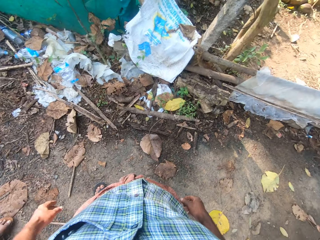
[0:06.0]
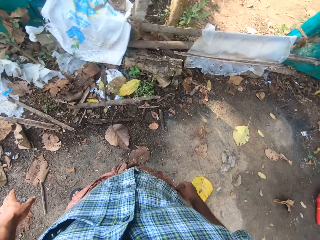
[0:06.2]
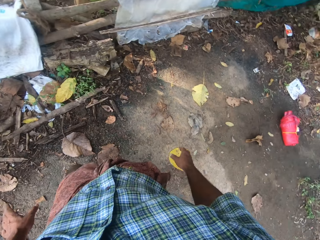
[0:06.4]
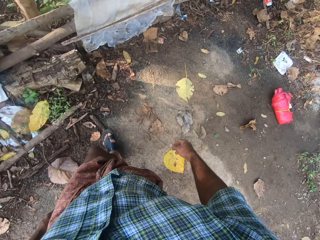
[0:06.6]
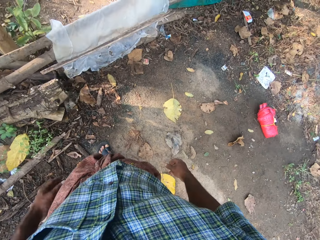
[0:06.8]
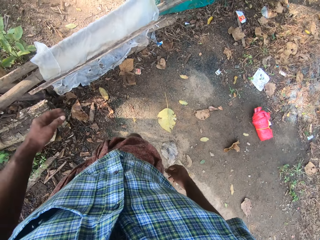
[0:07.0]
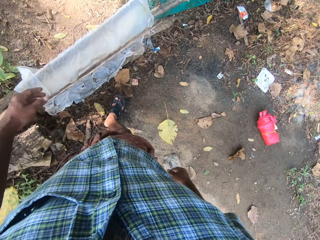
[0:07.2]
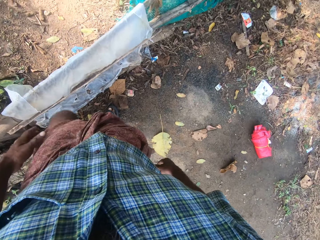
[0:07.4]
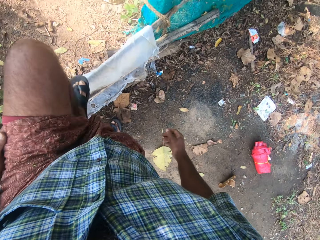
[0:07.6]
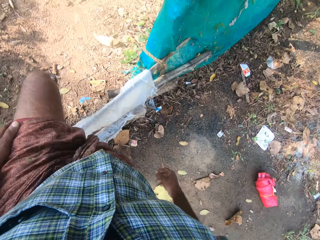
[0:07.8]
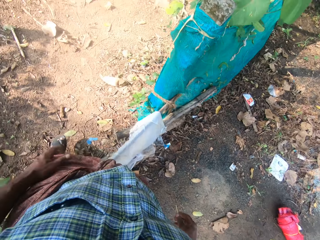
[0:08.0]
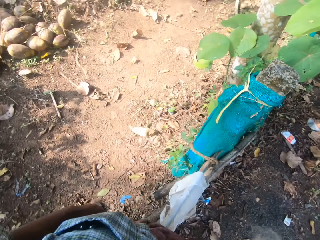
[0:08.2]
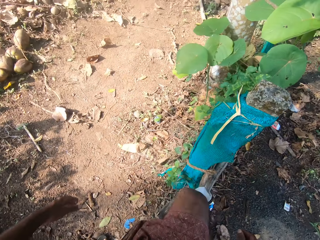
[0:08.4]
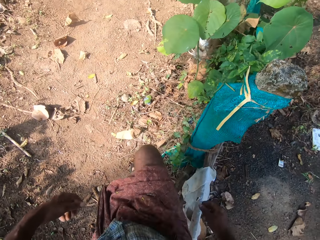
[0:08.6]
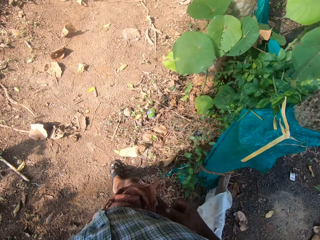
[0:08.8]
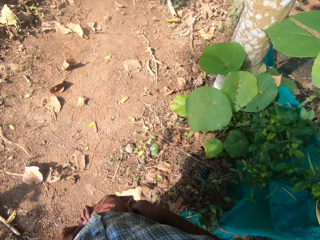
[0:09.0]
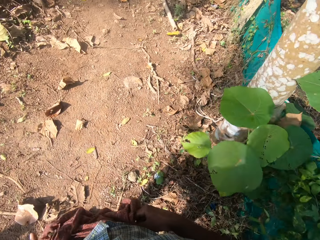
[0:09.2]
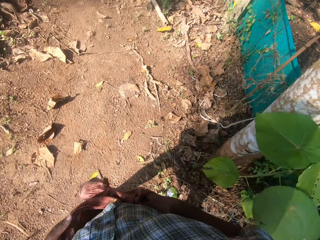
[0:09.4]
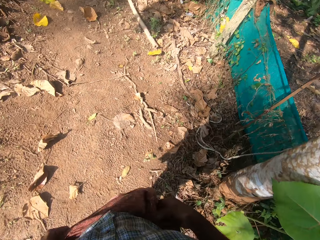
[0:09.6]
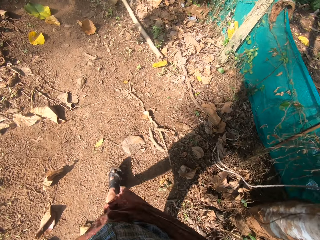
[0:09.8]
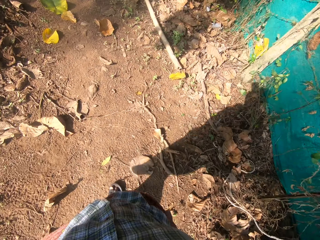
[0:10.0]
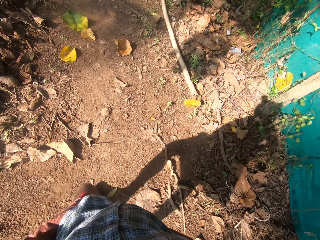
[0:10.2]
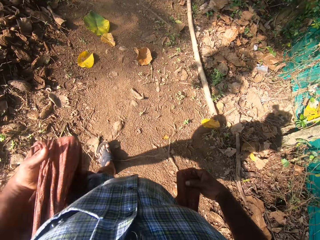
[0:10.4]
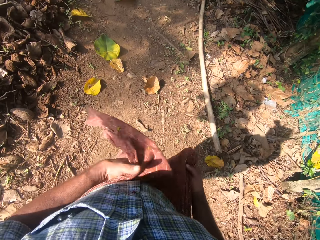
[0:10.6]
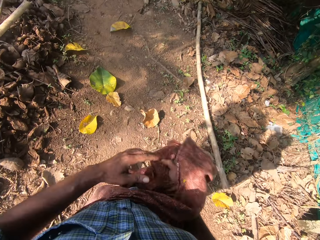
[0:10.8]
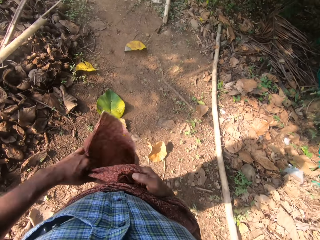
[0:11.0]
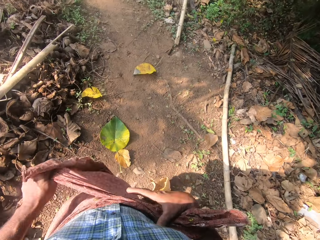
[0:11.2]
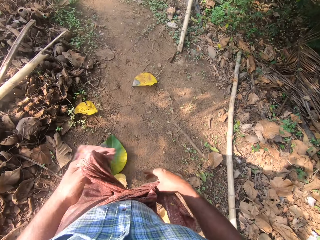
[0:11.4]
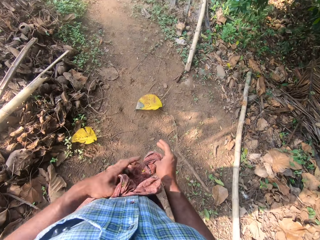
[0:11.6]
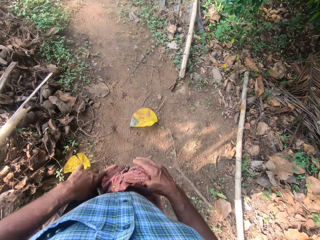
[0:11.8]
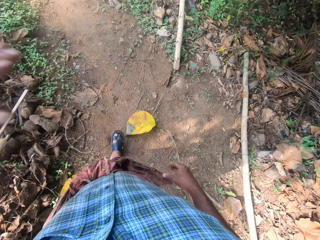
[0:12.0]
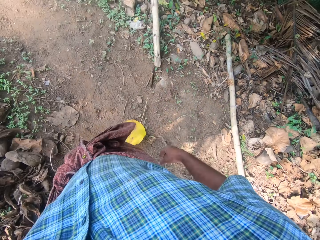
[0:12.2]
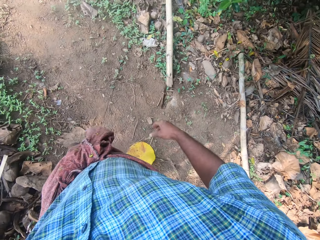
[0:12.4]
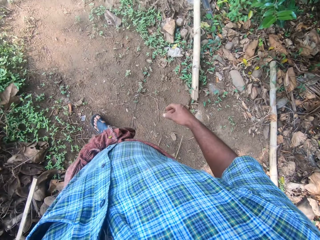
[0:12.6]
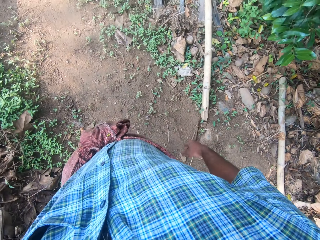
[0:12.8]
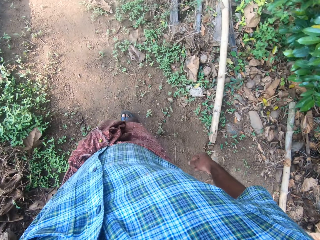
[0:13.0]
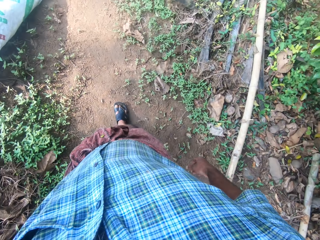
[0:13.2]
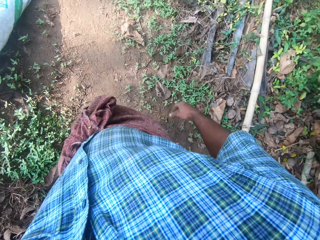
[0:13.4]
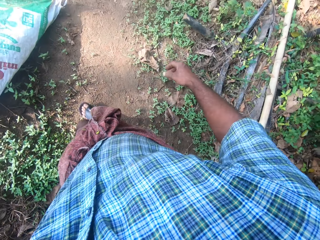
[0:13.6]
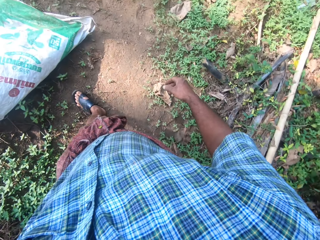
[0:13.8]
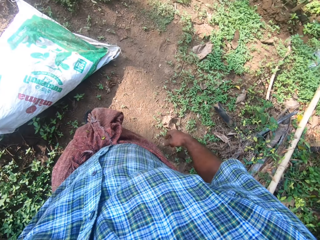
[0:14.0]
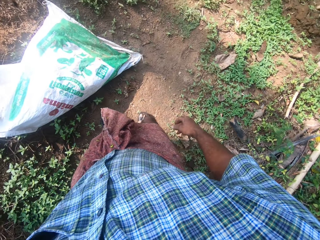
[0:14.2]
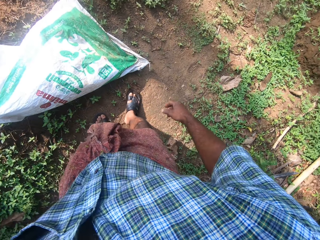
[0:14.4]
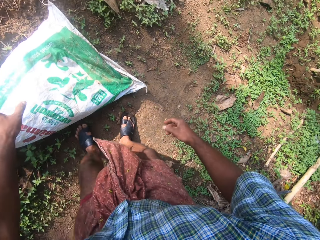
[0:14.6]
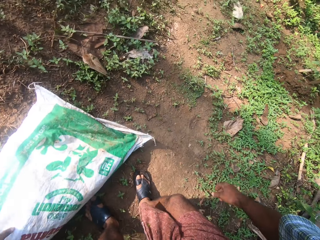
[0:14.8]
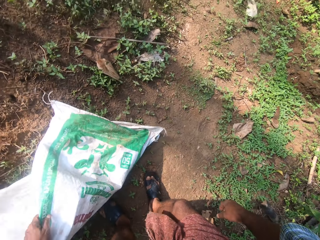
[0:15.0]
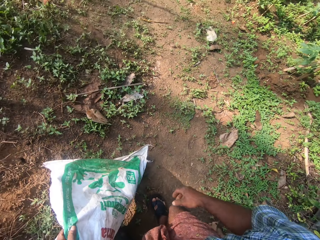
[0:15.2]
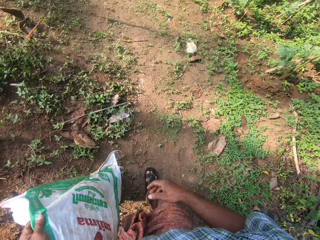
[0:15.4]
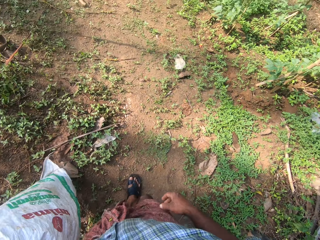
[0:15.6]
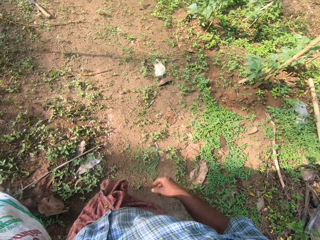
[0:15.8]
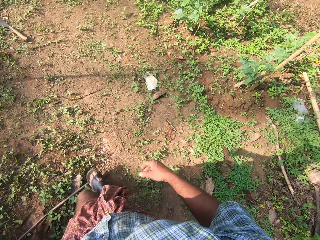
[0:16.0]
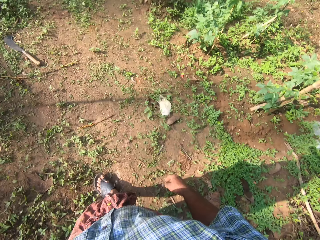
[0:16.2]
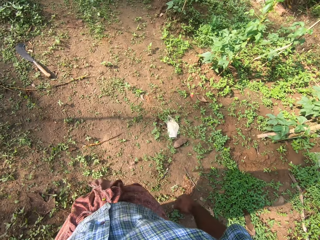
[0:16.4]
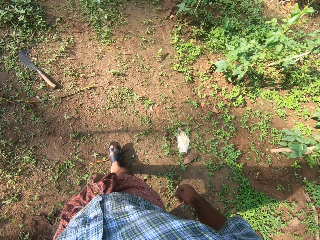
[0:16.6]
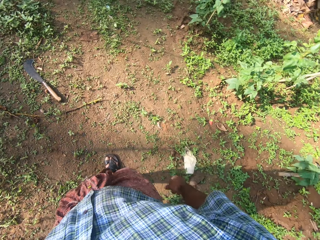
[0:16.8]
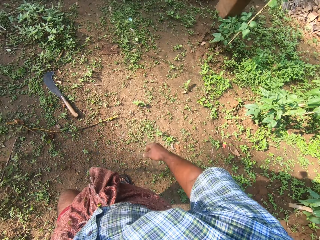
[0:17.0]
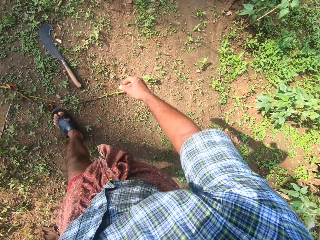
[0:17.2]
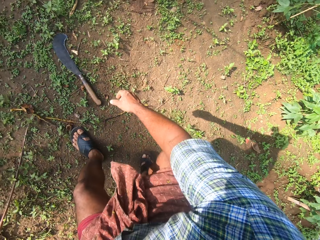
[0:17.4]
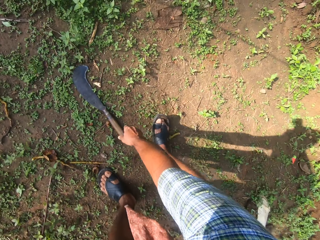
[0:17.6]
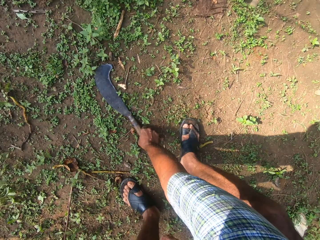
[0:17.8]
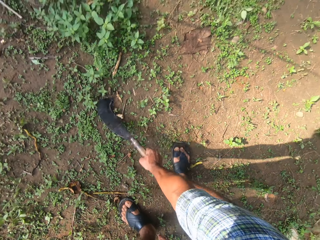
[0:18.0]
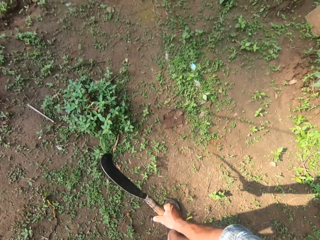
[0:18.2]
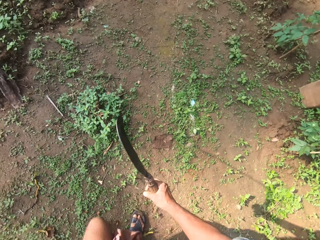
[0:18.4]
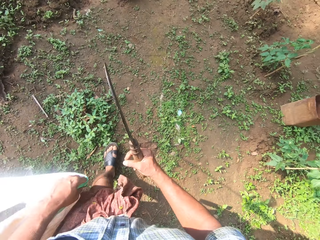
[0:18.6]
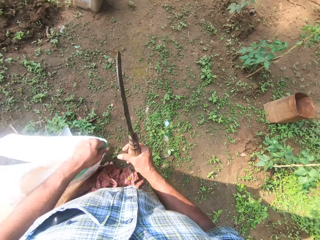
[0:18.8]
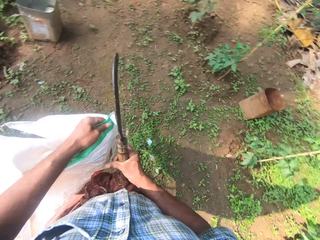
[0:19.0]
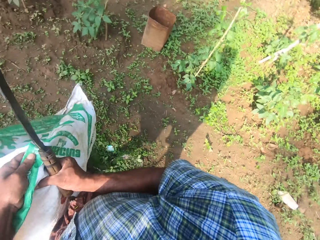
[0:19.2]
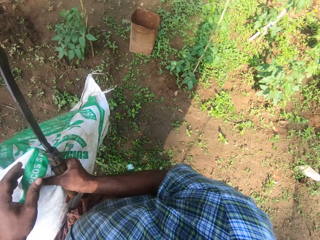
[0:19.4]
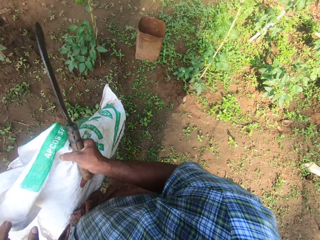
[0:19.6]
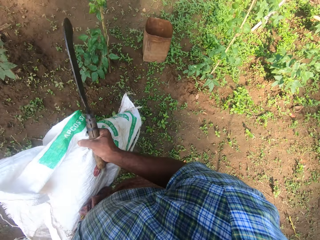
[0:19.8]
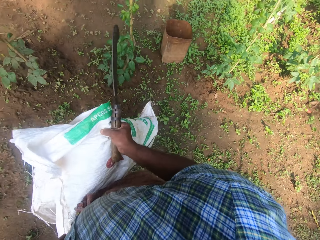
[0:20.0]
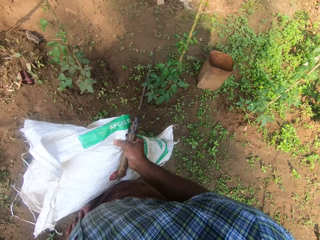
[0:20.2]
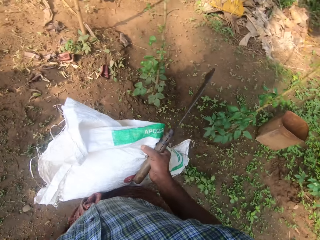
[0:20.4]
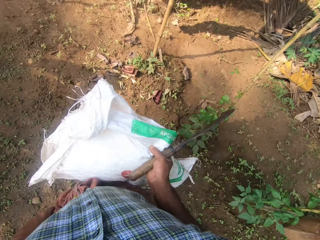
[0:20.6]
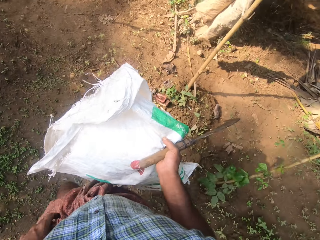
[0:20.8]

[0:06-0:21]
The camera wearer converses with a friend. They walk around the farm. They cross the wooden fence. They walk around. They tie the wrapper clothing with hands. They walk around the farm. They pick up the bag from the floor with the left hand. They walk around the farm. They pick up the machete with the right hand. They walk around the farm.

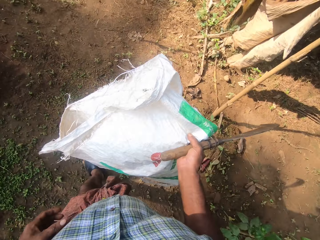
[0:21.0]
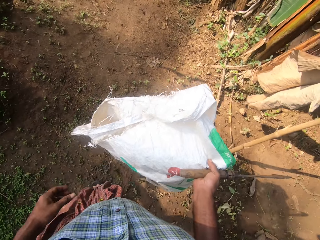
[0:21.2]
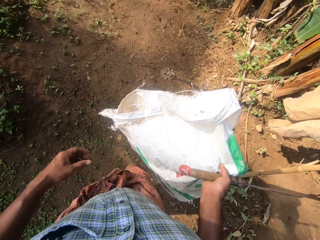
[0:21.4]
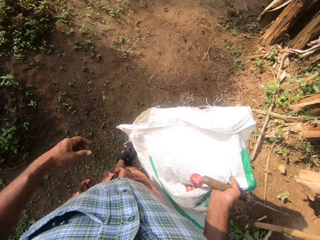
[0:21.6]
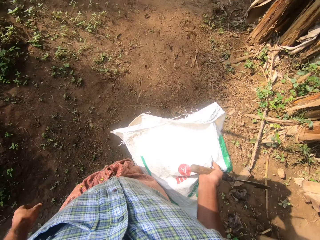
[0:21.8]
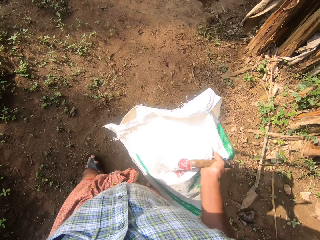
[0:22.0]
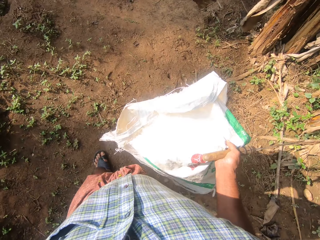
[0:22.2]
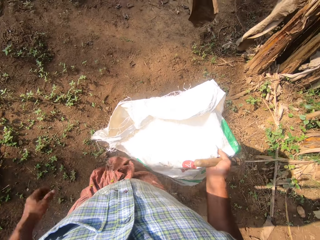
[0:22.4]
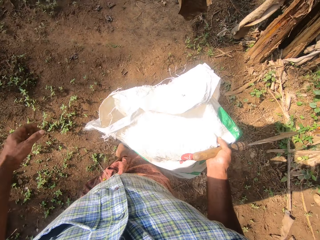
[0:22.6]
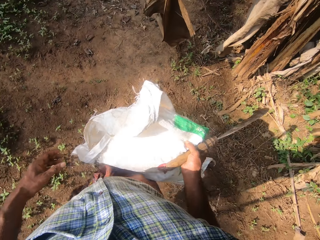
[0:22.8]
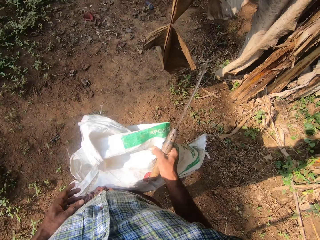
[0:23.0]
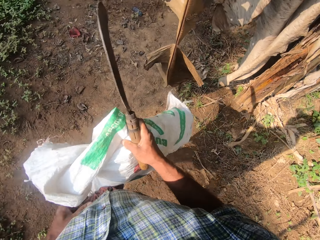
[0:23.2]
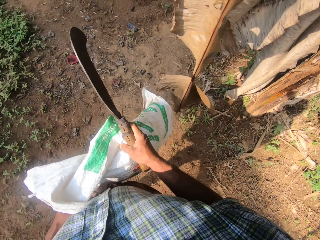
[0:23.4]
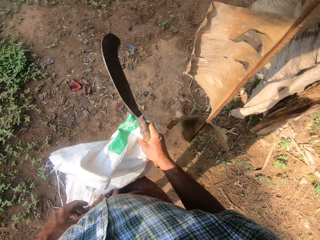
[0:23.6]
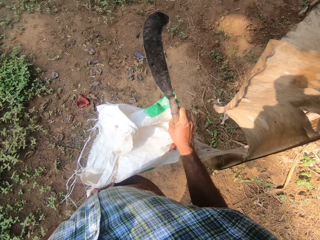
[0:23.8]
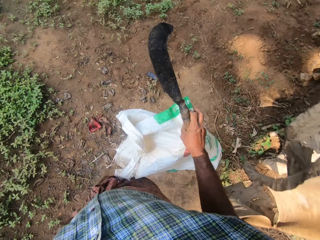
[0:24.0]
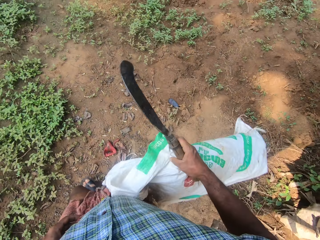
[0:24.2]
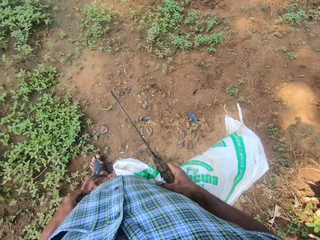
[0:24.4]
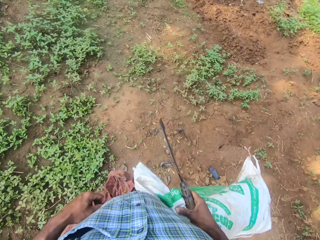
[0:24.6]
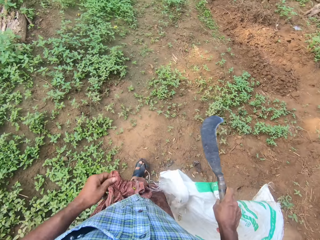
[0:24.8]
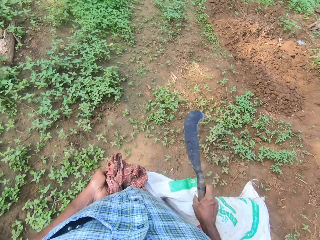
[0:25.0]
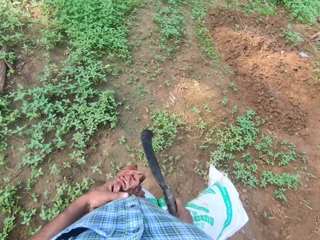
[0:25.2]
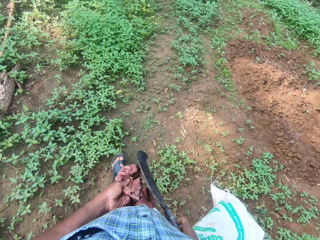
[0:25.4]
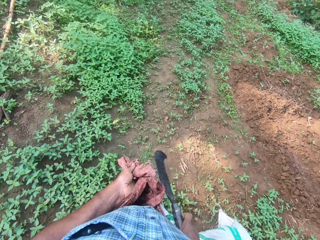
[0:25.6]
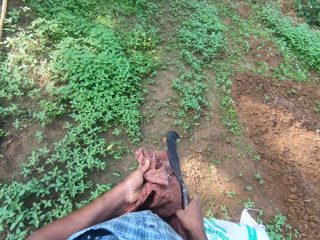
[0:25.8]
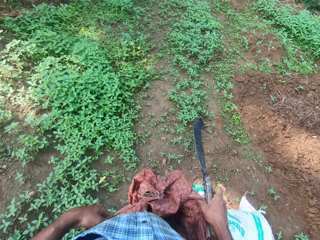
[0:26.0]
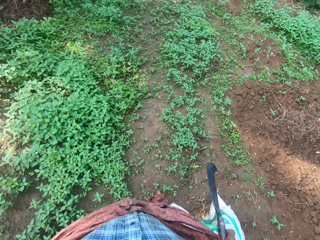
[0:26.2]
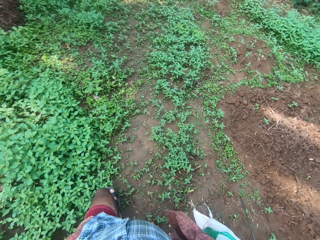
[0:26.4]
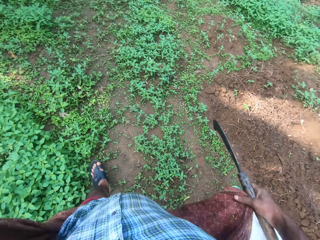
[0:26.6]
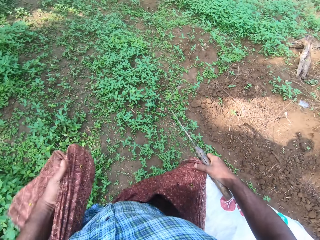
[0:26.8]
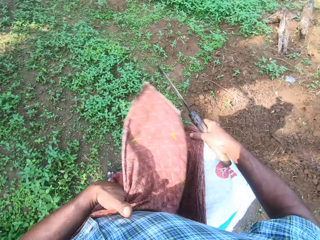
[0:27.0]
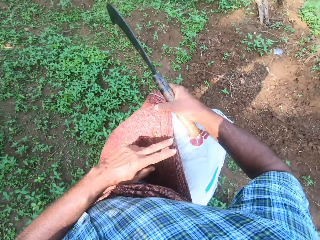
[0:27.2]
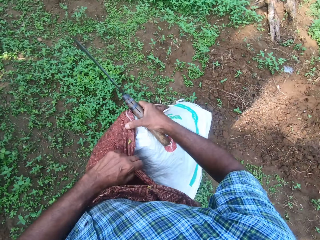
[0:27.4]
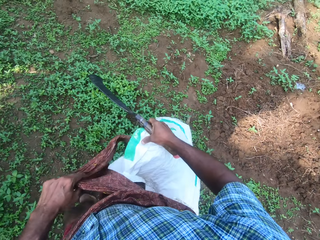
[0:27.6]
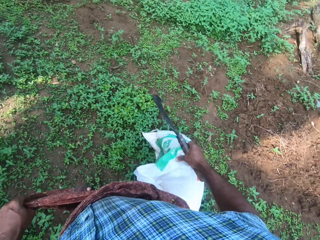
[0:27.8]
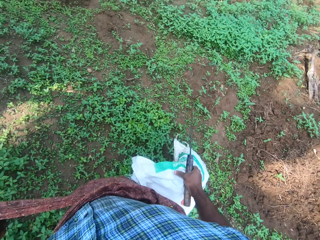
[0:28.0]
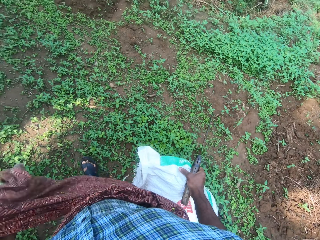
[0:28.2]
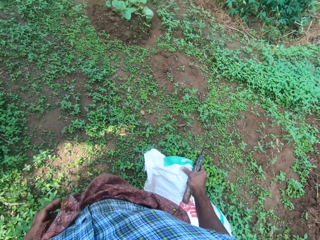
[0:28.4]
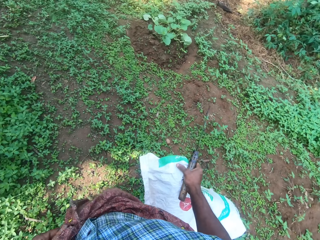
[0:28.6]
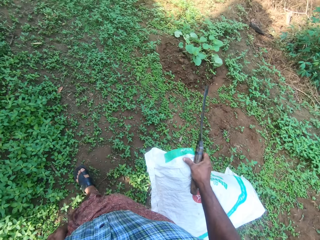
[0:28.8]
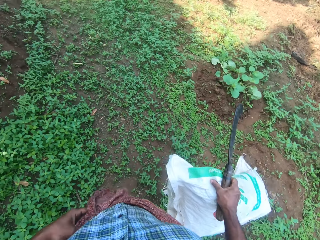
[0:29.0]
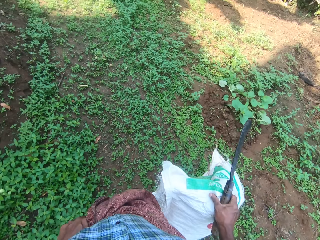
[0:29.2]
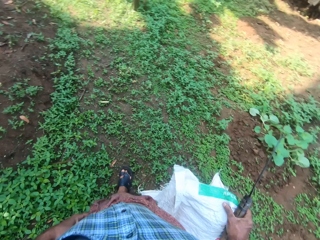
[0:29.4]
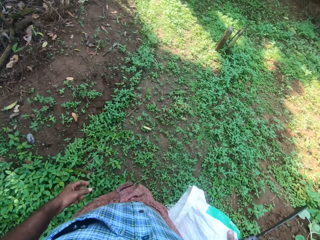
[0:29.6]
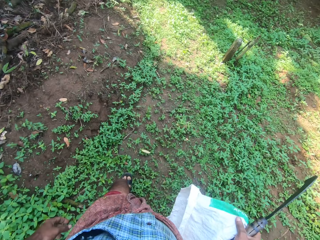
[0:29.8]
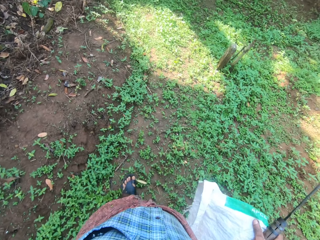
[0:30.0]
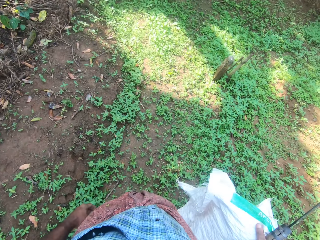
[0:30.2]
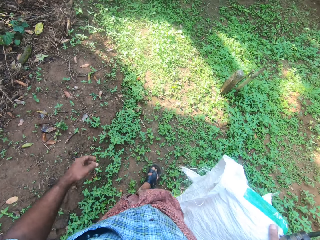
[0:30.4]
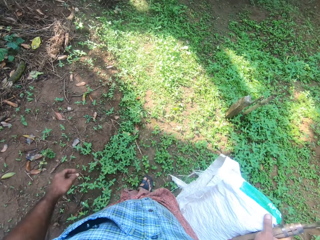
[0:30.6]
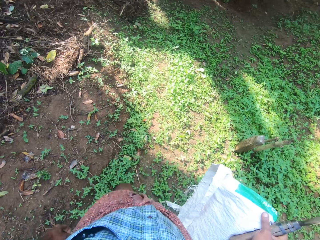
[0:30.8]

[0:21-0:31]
The camera wearer adjusts the wrapper clothing with hands. They walk around the farm.
